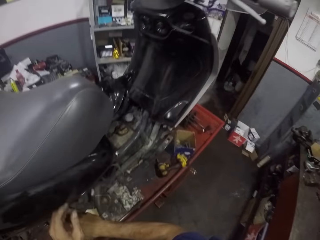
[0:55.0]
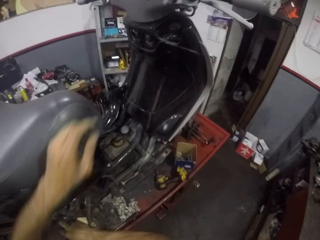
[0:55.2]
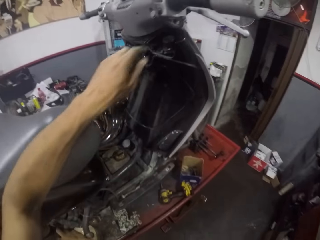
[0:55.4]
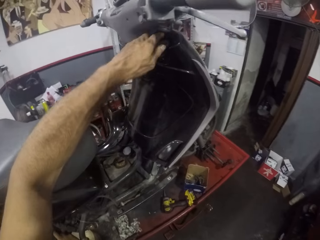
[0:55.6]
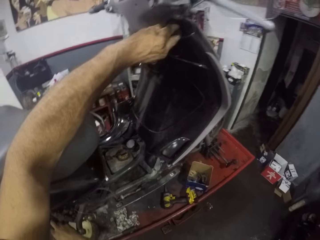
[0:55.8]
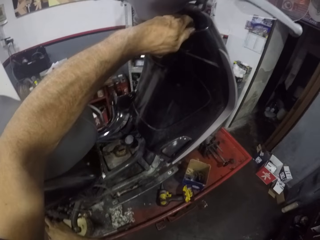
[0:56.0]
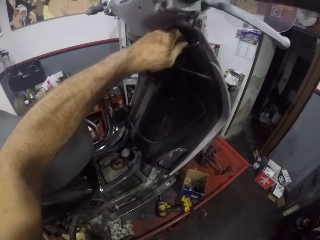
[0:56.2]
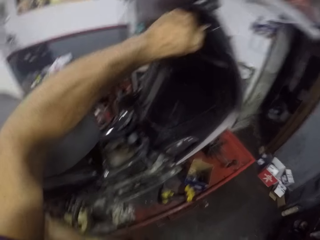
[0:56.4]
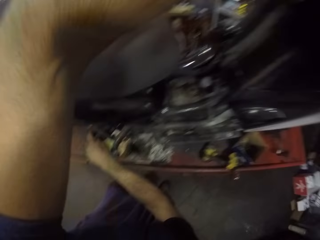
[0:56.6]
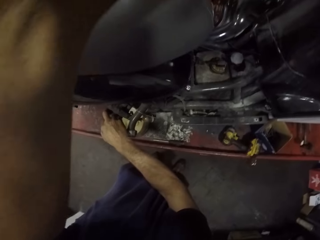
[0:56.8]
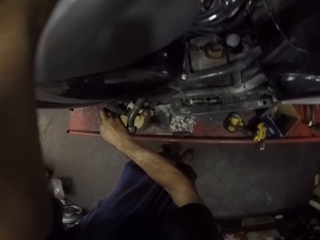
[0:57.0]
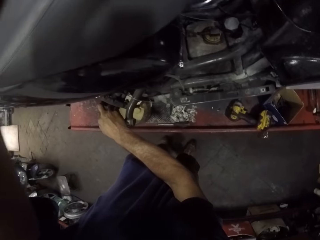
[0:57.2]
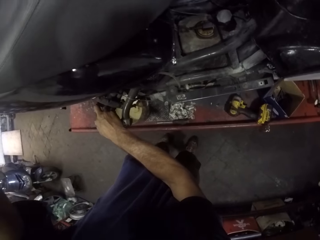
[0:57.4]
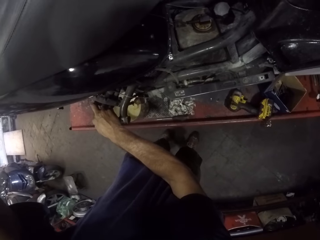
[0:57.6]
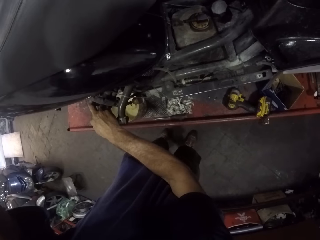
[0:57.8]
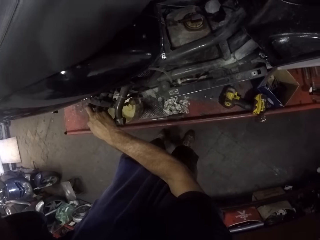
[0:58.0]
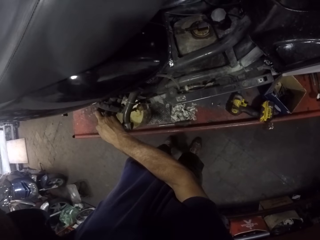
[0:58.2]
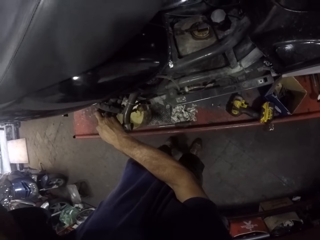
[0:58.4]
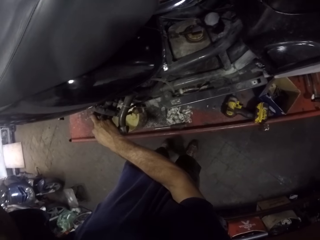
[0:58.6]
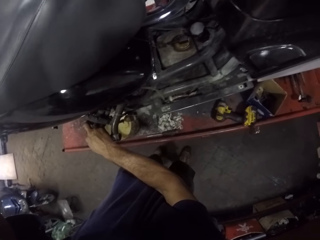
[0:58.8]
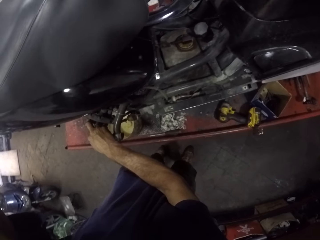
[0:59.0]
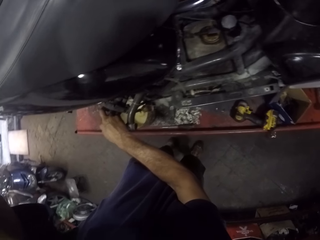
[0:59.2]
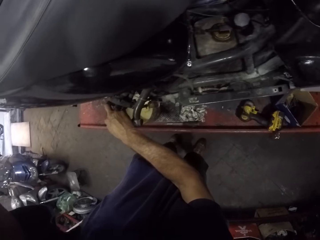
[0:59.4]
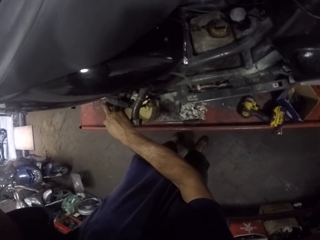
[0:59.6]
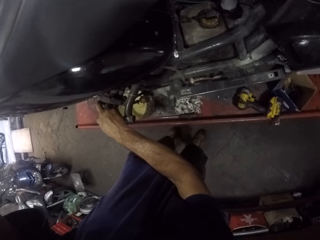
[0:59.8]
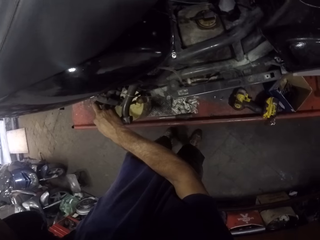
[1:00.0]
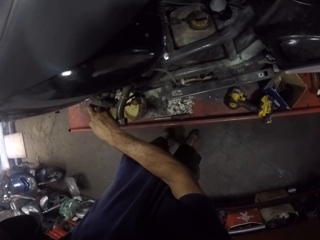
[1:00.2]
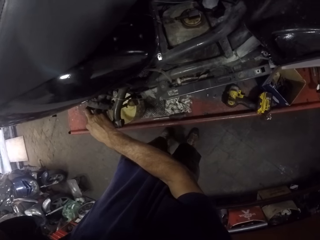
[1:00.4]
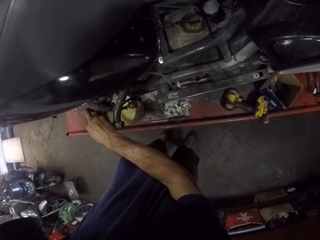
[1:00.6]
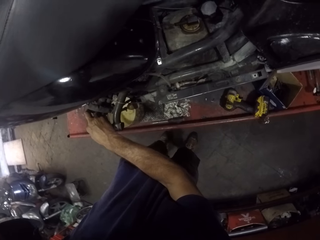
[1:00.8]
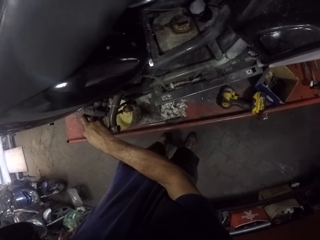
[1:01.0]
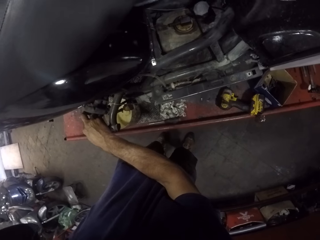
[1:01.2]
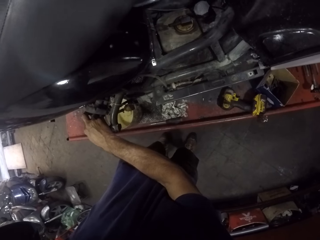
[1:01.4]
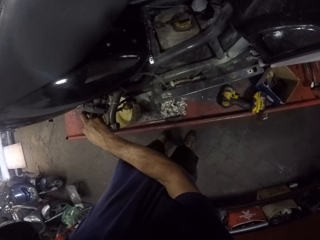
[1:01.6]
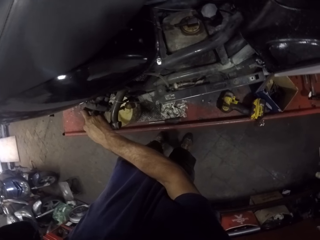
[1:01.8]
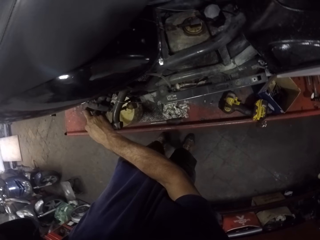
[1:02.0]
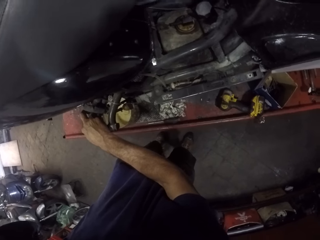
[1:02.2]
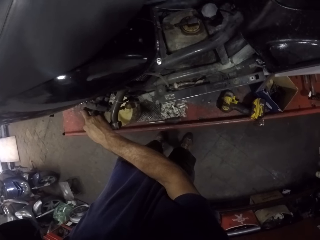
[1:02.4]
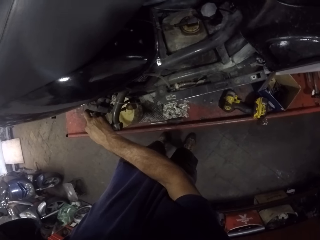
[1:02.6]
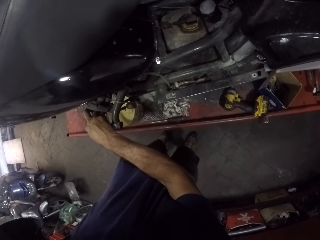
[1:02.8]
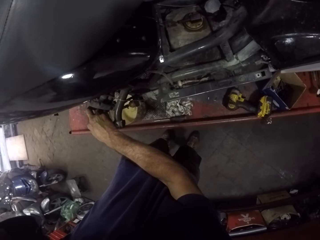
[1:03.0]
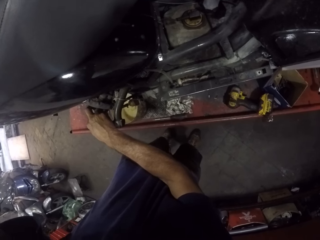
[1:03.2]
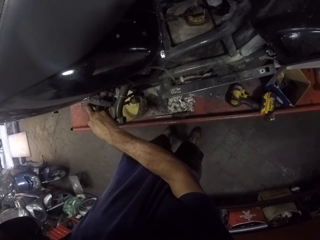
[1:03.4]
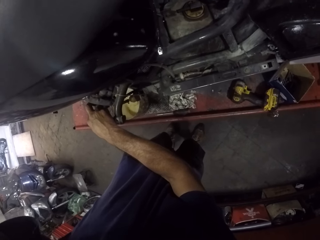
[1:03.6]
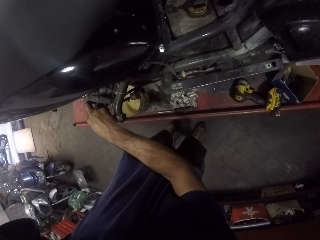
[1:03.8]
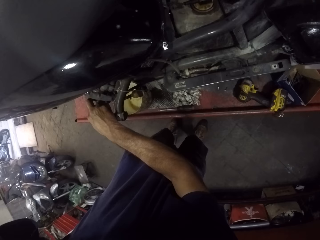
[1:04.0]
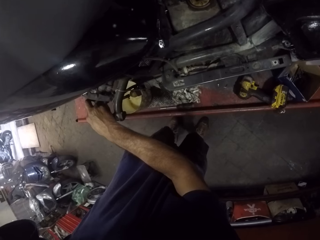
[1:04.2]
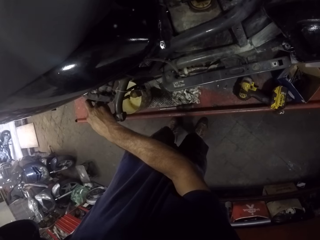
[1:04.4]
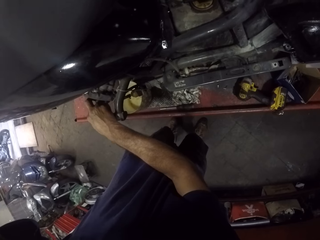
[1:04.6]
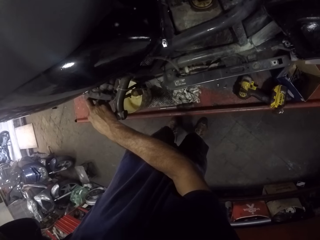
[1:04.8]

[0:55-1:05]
The camera wearer opens the gas cap. They touch the motorcycle.

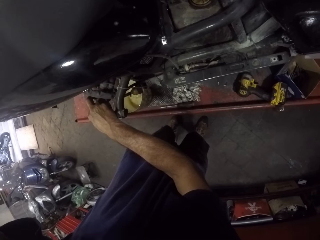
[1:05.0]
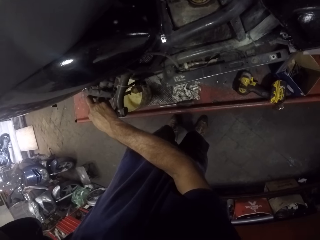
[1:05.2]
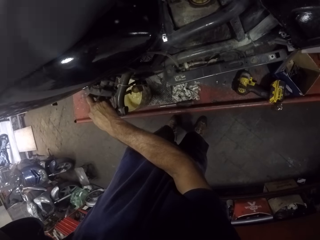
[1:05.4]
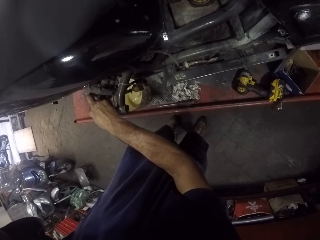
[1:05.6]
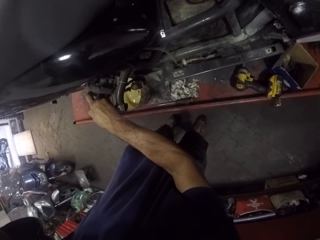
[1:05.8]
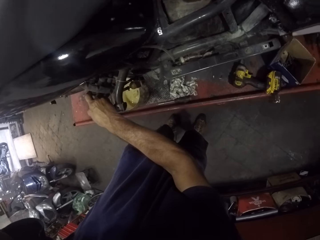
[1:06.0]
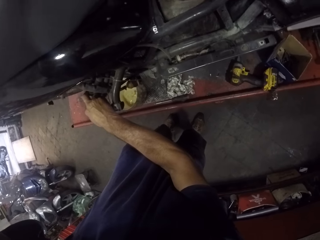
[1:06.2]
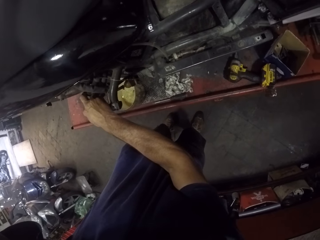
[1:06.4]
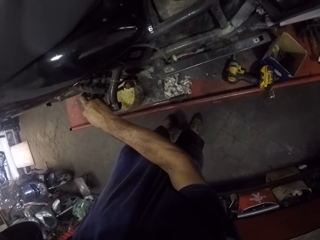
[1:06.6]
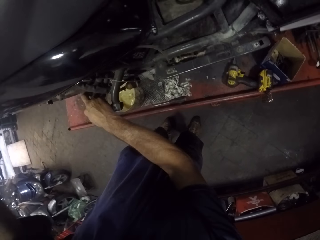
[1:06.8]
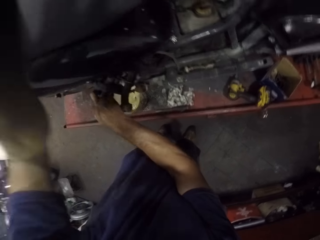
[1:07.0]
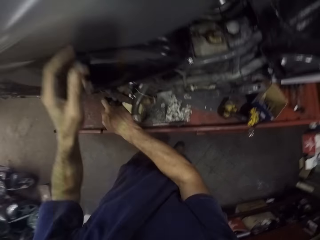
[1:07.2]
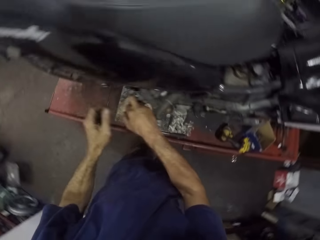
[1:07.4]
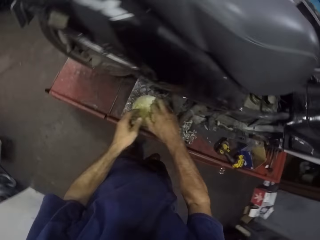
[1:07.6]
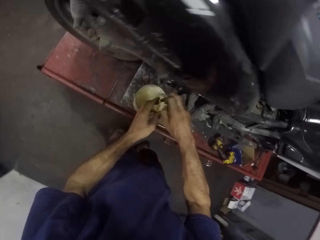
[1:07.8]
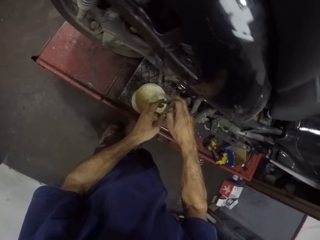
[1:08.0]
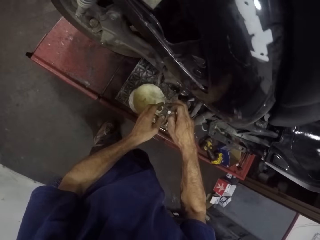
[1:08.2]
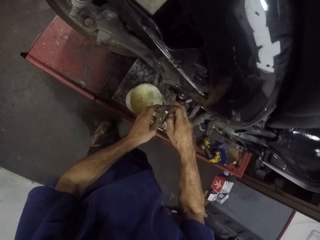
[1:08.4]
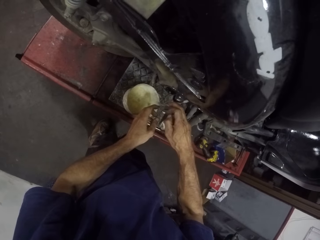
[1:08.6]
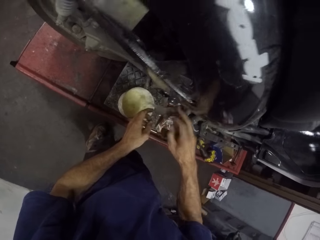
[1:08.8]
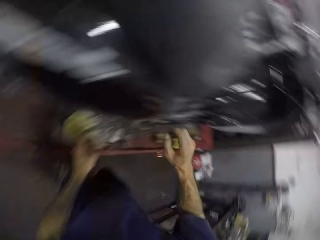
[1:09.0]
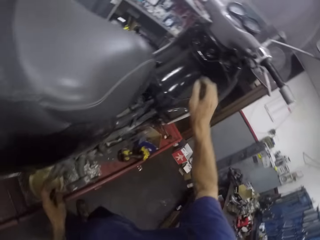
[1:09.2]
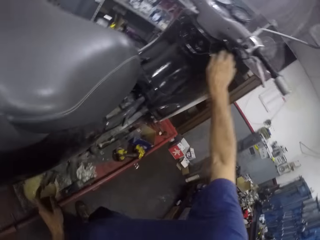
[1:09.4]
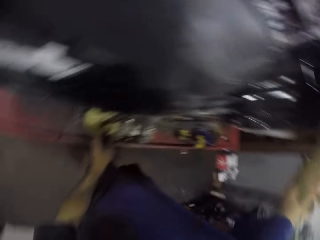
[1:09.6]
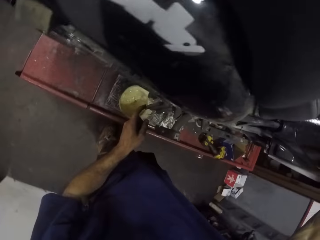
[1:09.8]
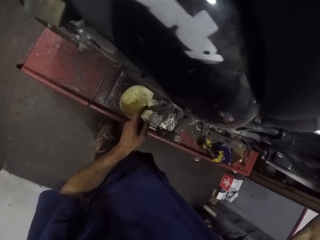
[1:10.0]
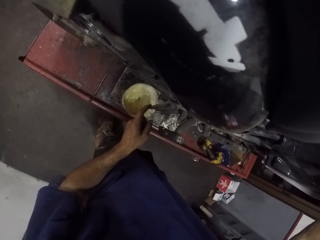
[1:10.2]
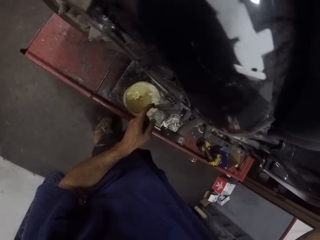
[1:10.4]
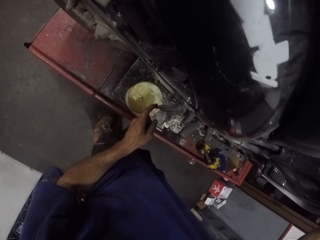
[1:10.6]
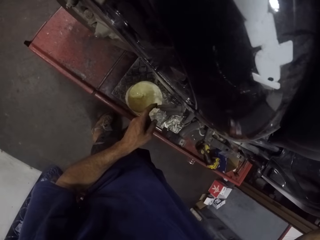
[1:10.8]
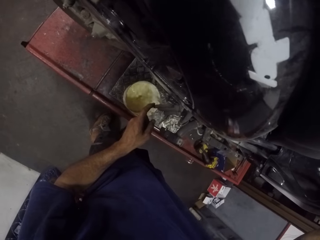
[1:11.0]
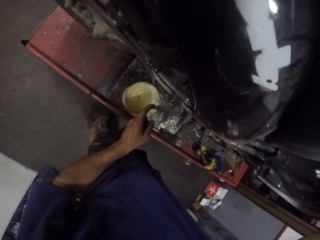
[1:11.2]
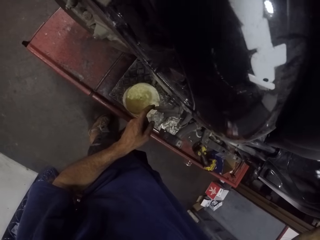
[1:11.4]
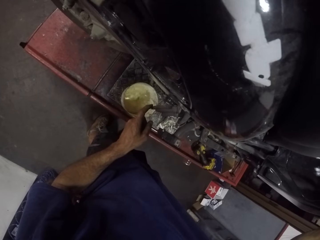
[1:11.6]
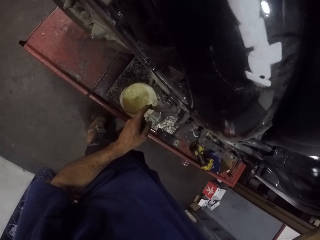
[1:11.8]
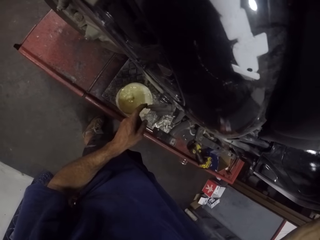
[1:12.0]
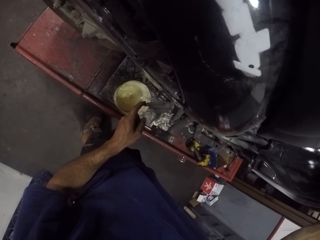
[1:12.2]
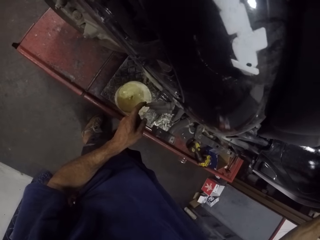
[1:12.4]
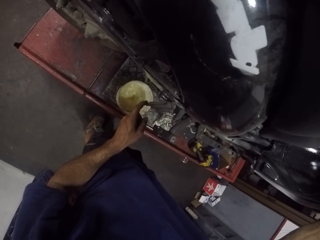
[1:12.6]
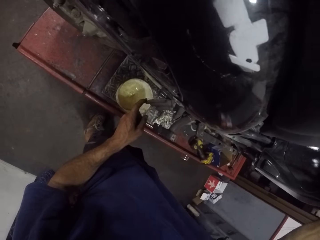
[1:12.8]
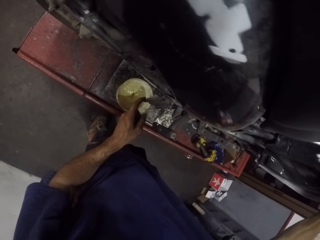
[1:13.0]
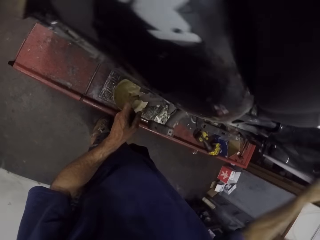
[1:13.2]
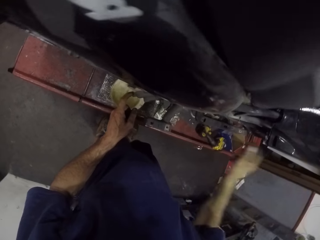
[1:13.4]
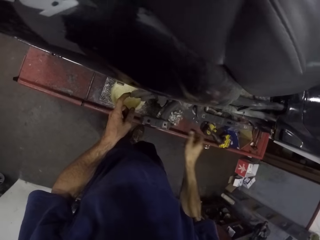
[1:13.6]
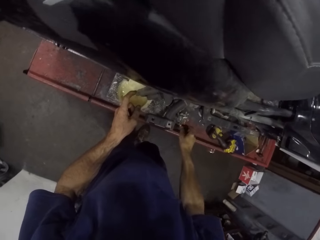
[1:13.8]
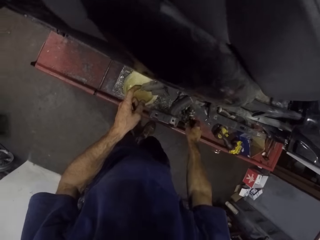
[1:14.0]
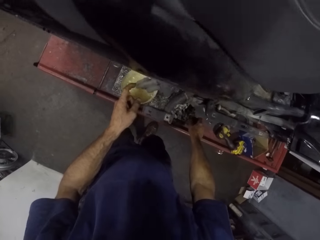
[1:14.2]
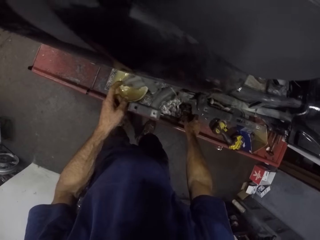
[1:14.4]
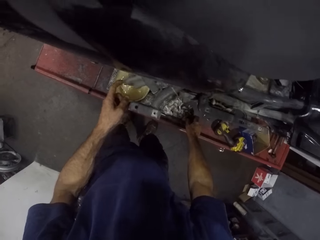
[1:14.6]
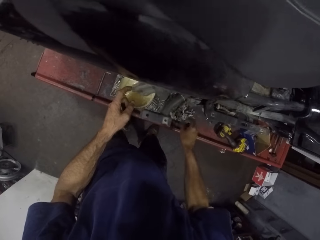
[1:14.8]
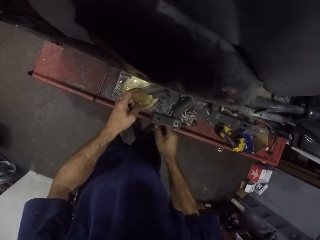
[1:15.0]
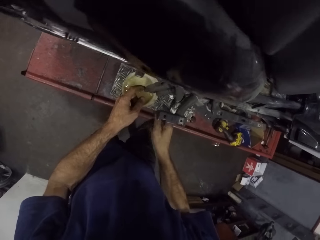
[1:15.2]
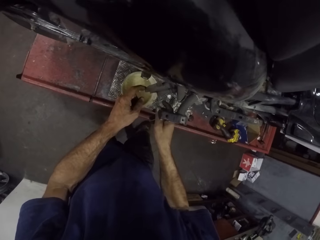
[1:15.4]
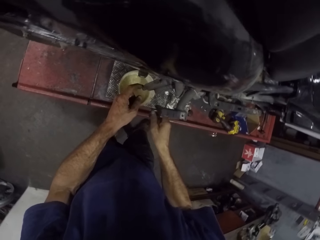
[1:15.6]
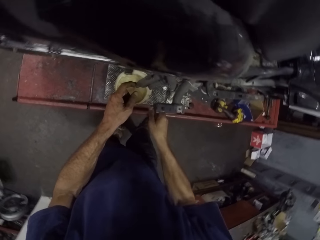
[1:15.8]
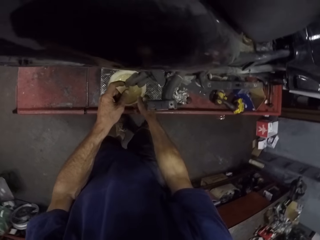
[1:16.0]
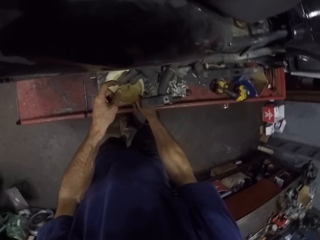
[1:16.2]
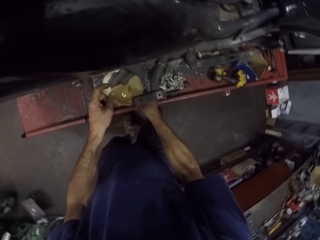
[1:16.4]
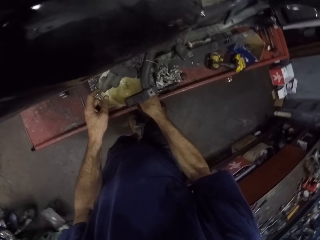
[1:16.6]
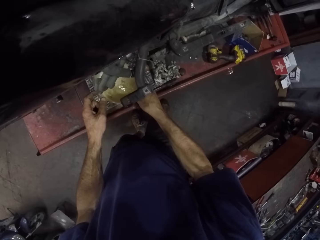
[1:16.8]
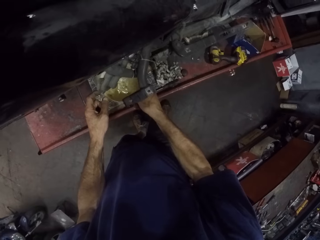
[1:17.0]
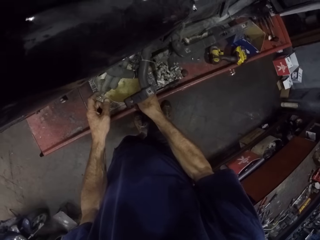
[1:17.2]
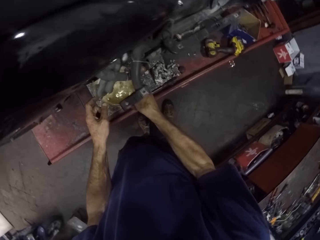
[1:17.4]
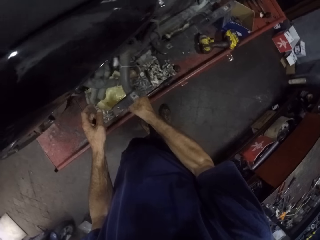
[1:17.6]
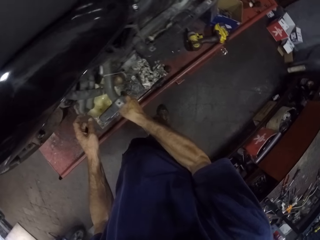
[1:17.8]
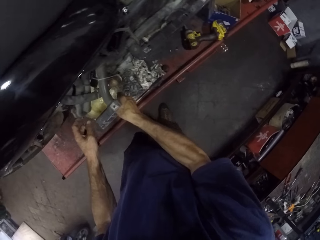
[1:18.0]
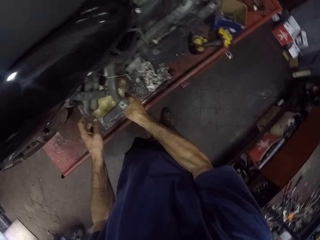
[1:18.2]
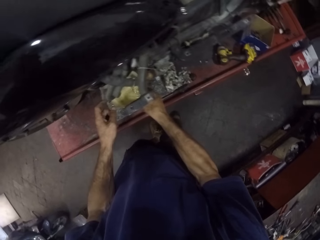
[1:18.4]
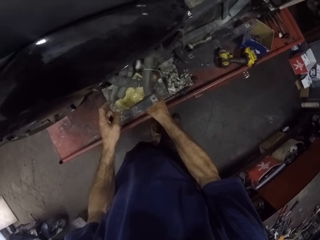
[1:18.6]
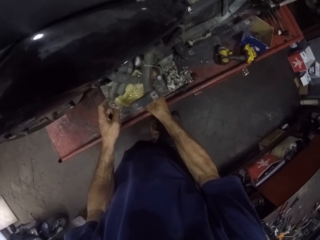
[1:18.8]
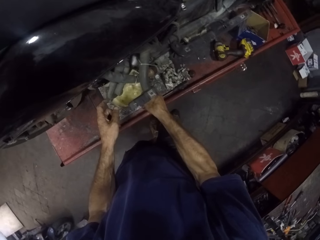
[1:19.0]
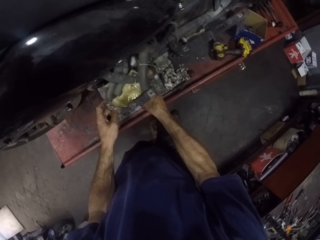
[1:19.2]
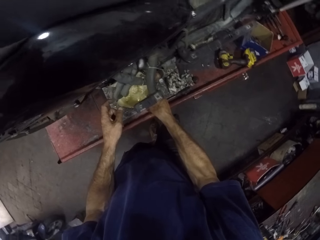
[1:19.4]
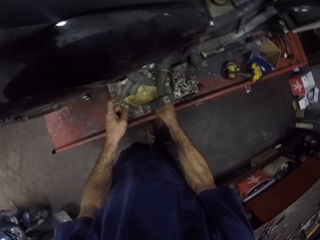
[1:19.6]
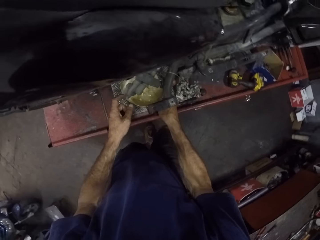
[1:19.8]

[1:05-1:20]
The camera wearer turns around. They put the gas cap on the bike repair stand. They lift the can upwards. They look around.
